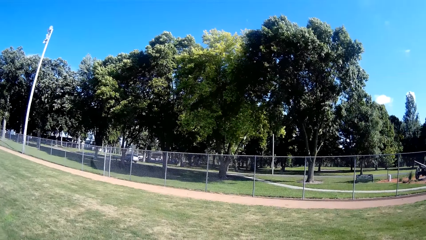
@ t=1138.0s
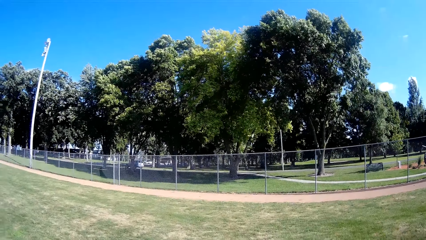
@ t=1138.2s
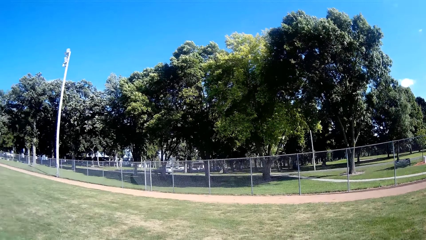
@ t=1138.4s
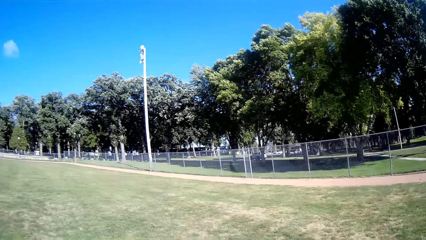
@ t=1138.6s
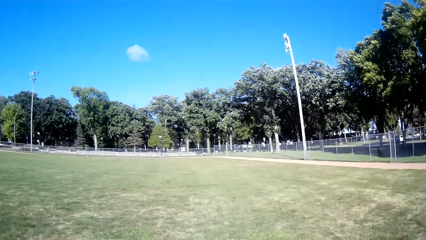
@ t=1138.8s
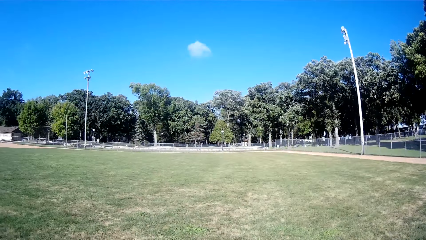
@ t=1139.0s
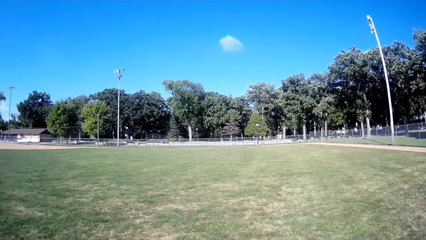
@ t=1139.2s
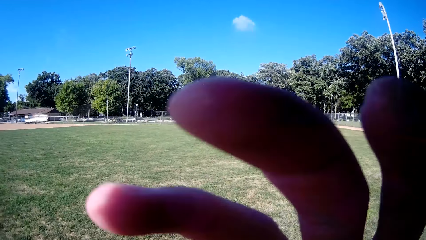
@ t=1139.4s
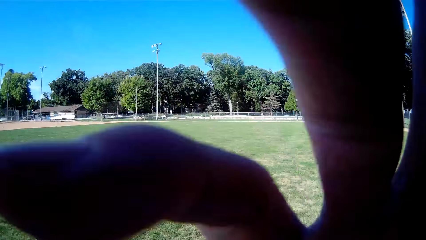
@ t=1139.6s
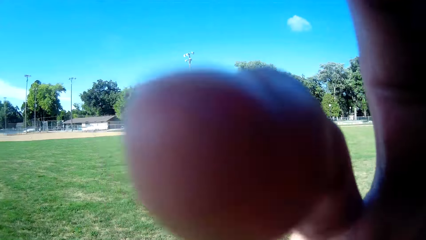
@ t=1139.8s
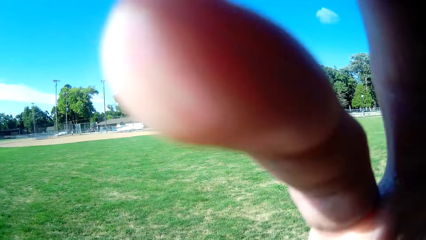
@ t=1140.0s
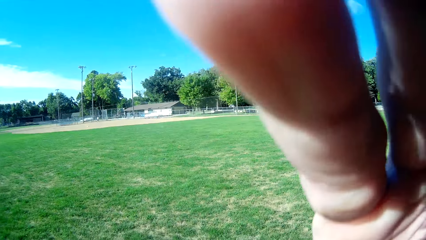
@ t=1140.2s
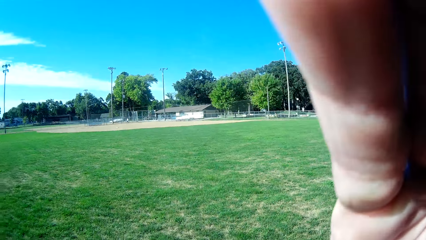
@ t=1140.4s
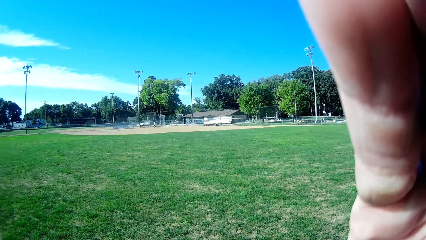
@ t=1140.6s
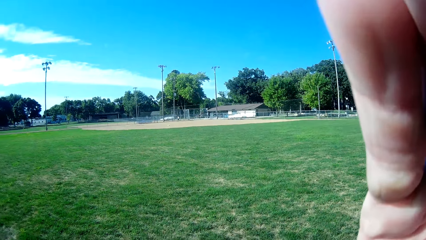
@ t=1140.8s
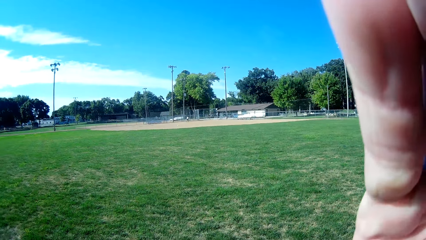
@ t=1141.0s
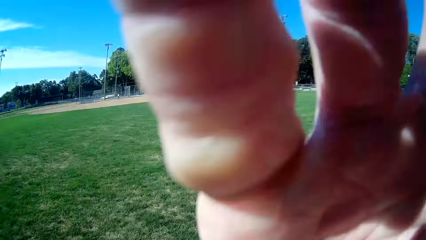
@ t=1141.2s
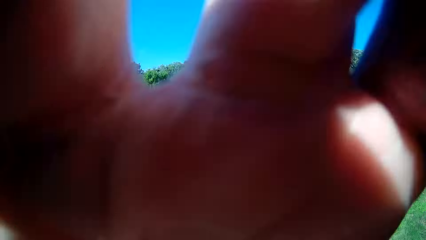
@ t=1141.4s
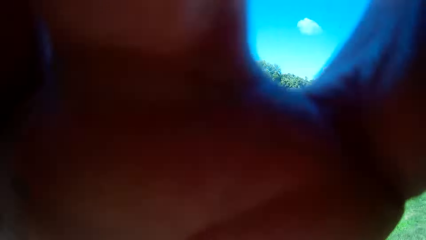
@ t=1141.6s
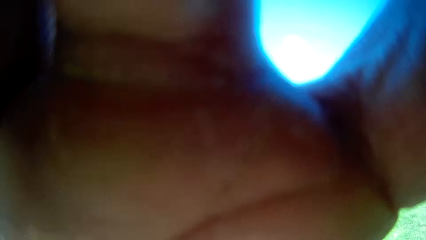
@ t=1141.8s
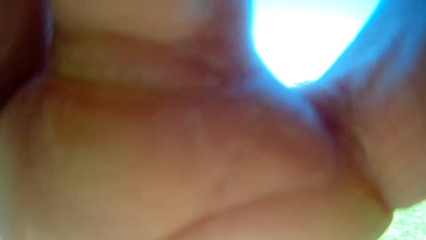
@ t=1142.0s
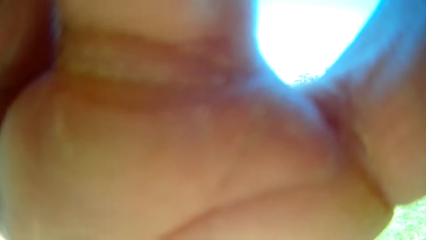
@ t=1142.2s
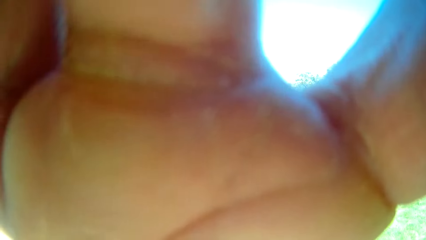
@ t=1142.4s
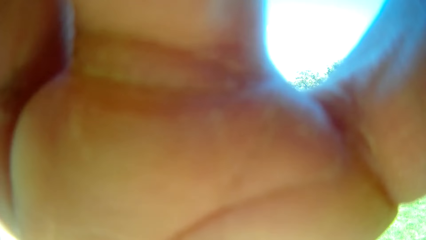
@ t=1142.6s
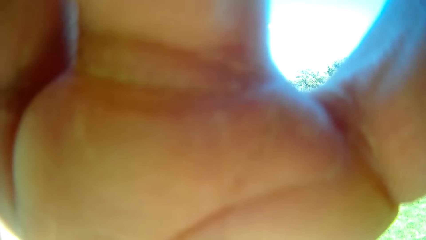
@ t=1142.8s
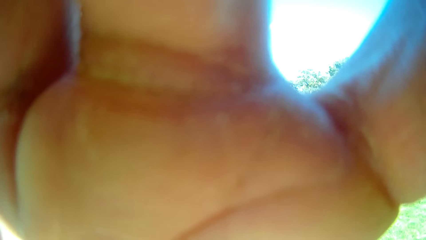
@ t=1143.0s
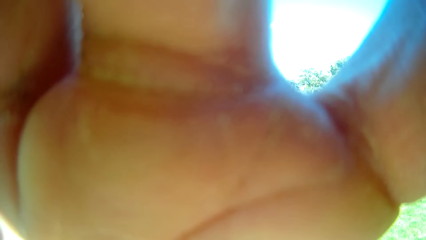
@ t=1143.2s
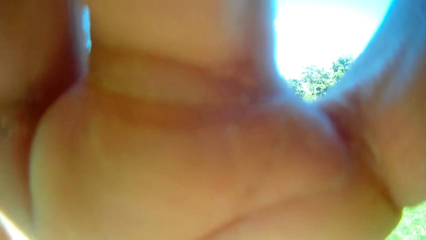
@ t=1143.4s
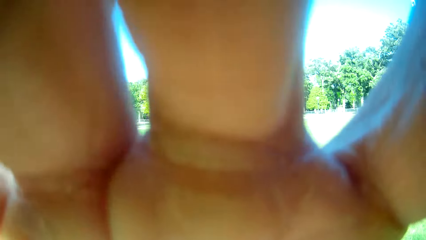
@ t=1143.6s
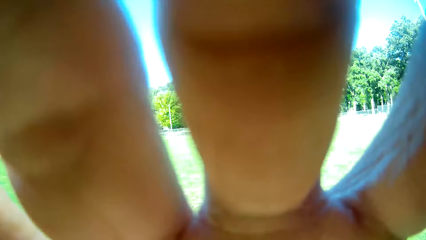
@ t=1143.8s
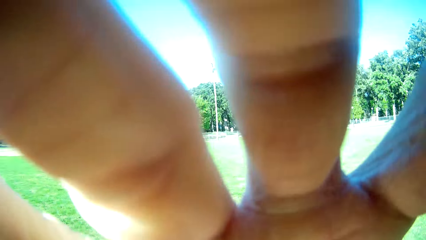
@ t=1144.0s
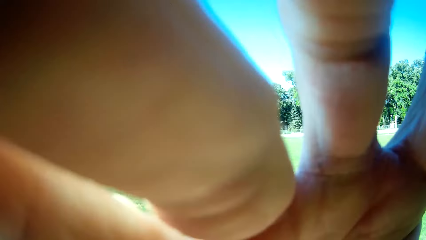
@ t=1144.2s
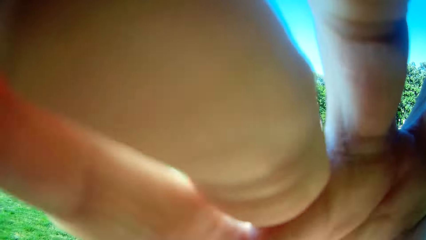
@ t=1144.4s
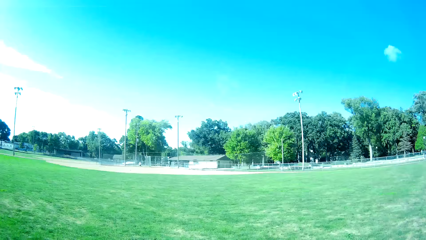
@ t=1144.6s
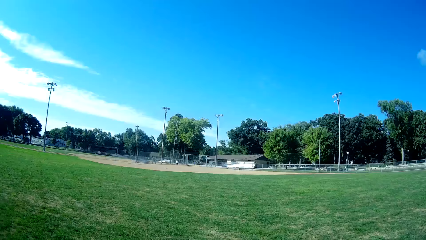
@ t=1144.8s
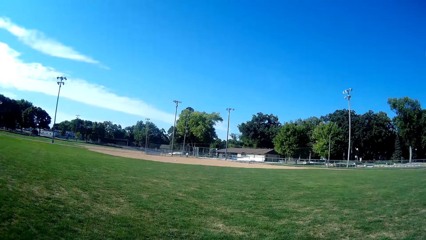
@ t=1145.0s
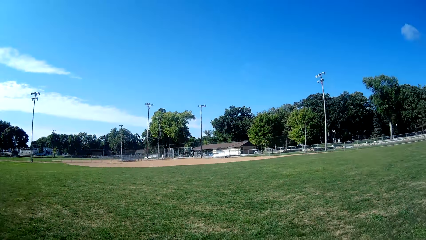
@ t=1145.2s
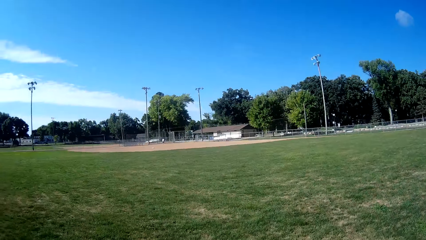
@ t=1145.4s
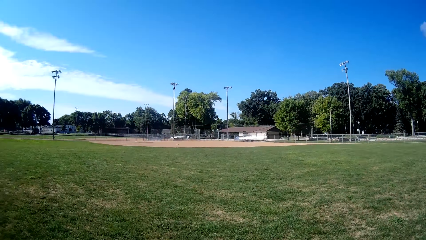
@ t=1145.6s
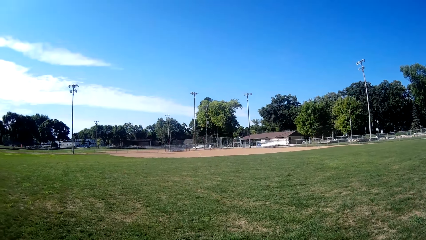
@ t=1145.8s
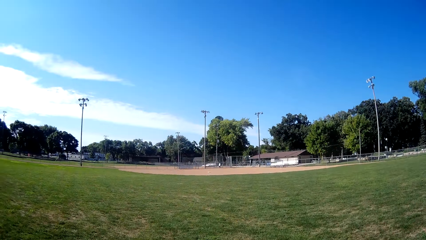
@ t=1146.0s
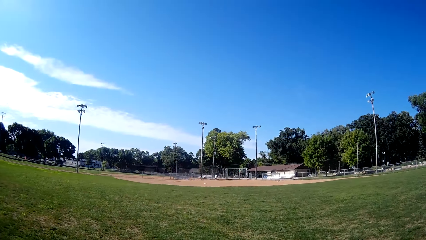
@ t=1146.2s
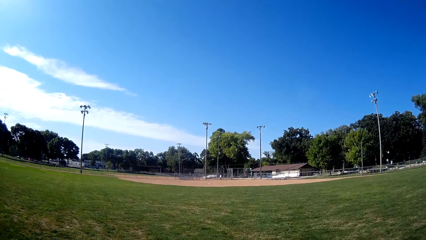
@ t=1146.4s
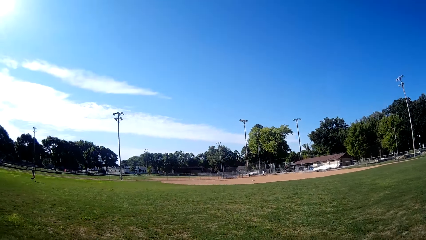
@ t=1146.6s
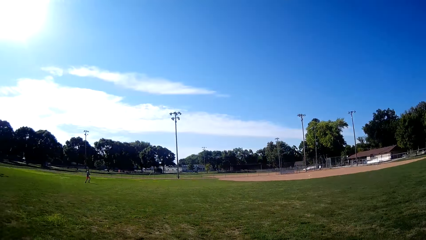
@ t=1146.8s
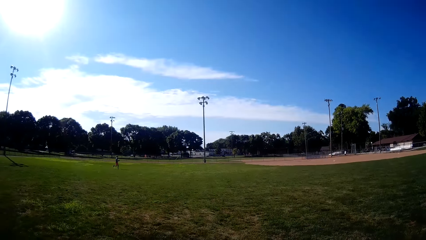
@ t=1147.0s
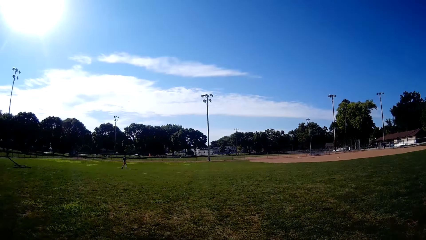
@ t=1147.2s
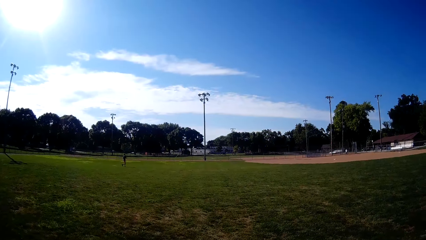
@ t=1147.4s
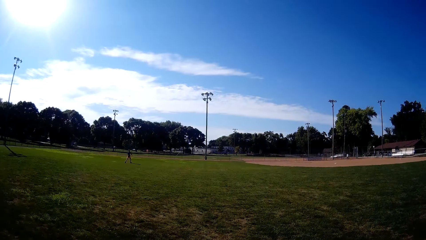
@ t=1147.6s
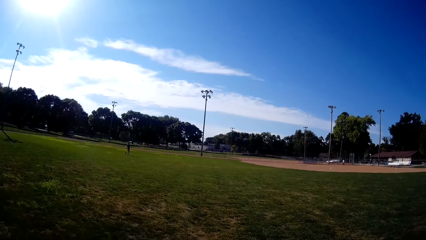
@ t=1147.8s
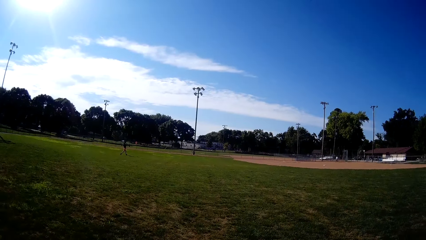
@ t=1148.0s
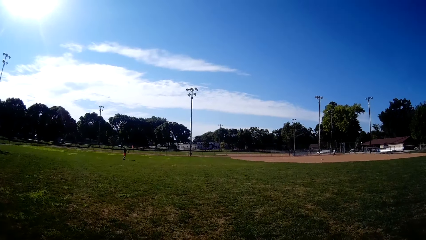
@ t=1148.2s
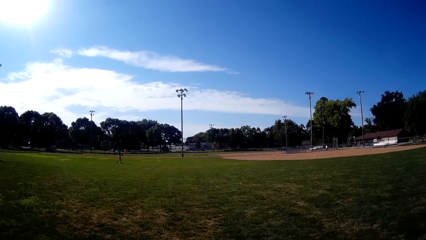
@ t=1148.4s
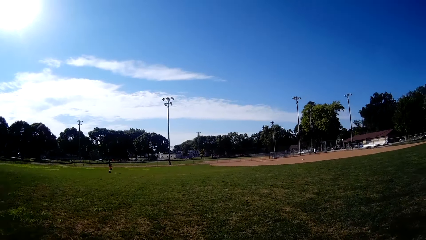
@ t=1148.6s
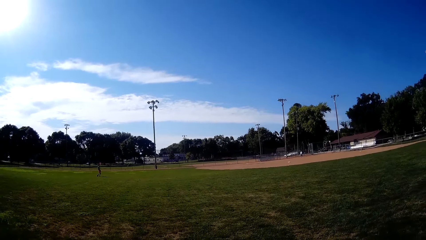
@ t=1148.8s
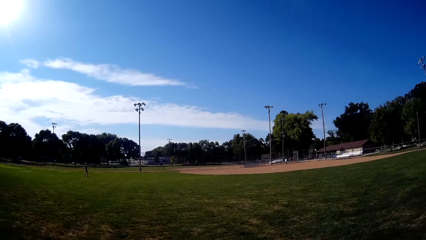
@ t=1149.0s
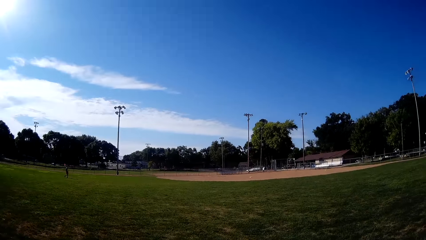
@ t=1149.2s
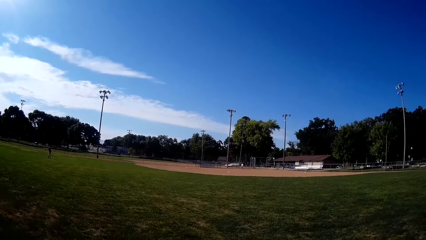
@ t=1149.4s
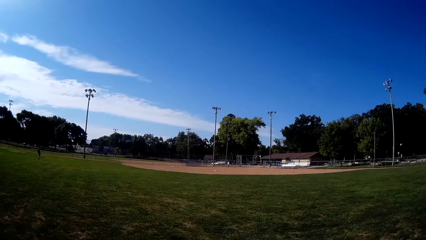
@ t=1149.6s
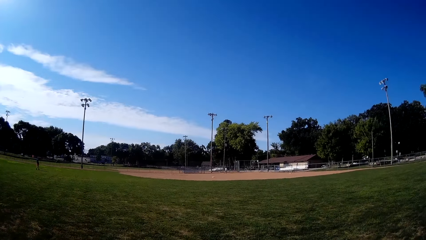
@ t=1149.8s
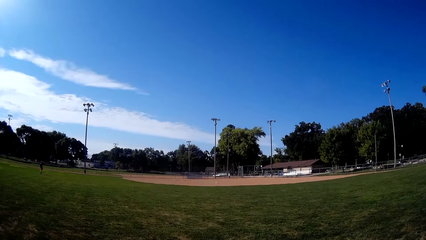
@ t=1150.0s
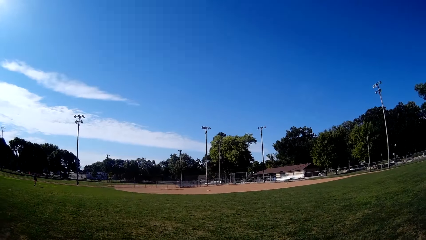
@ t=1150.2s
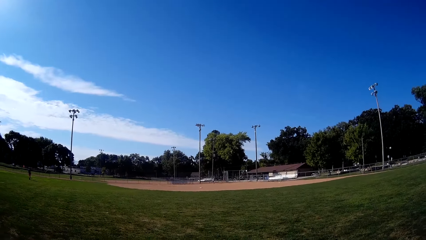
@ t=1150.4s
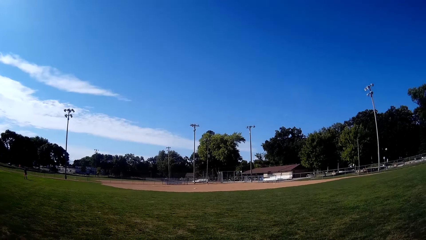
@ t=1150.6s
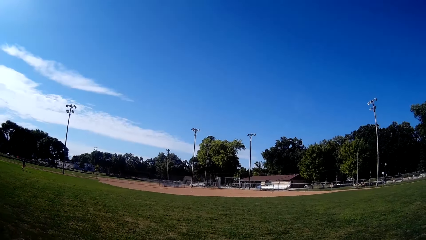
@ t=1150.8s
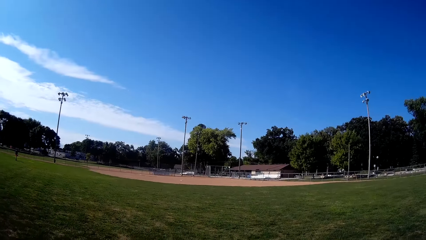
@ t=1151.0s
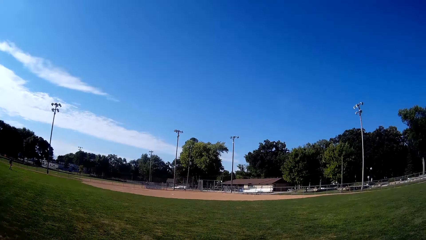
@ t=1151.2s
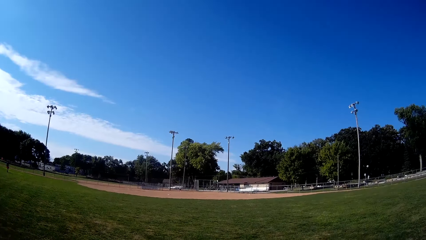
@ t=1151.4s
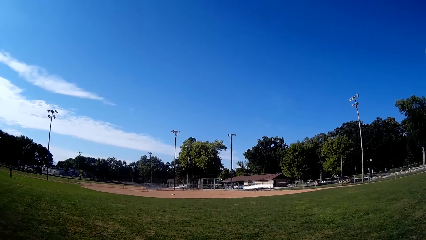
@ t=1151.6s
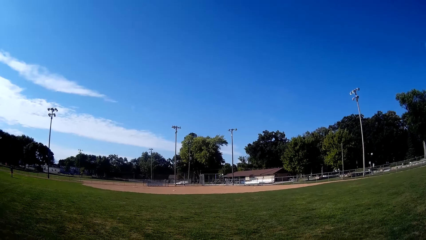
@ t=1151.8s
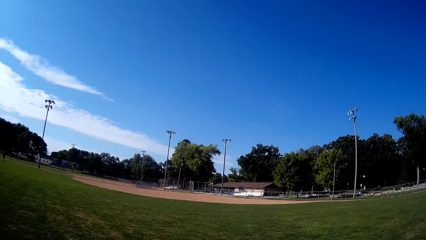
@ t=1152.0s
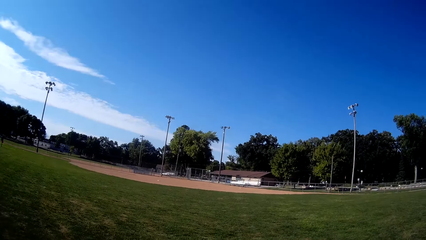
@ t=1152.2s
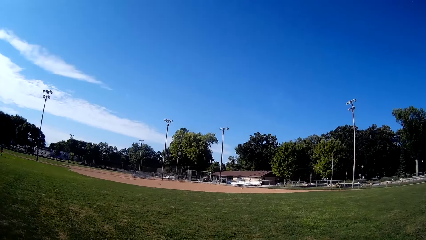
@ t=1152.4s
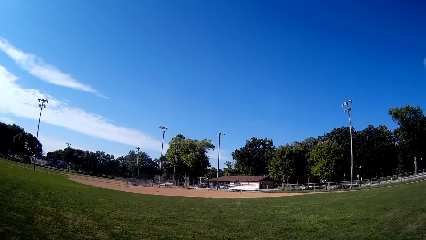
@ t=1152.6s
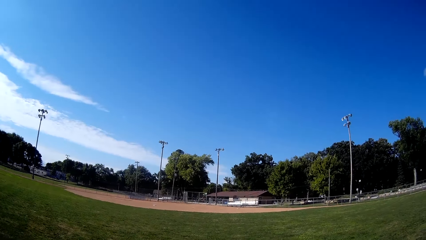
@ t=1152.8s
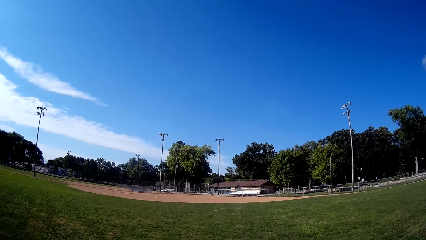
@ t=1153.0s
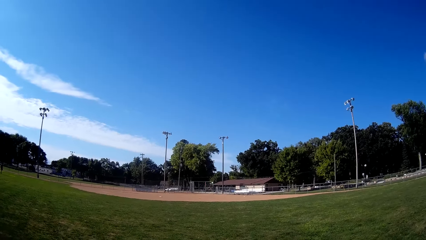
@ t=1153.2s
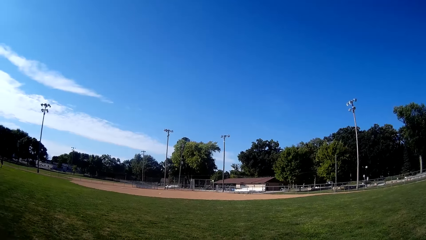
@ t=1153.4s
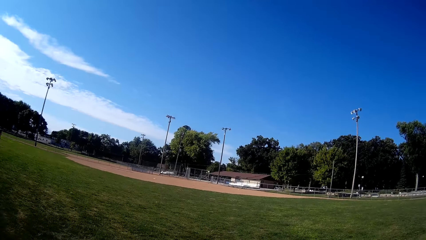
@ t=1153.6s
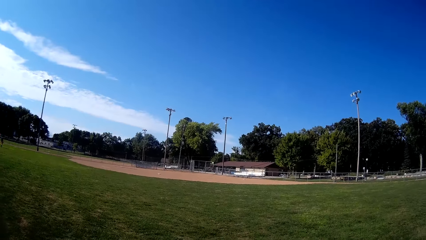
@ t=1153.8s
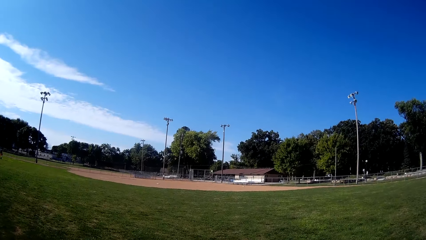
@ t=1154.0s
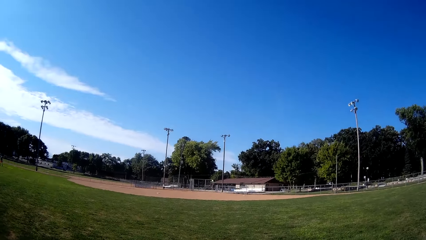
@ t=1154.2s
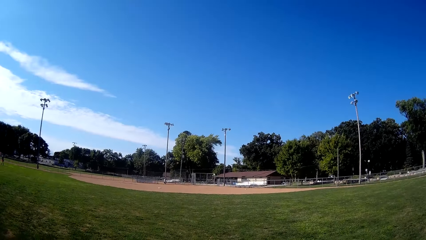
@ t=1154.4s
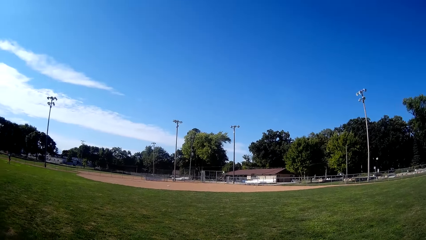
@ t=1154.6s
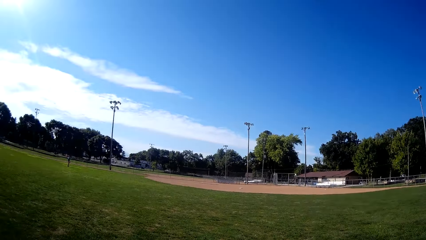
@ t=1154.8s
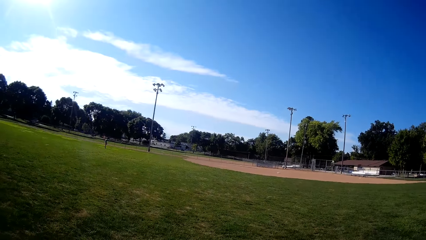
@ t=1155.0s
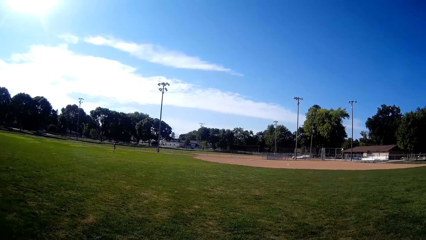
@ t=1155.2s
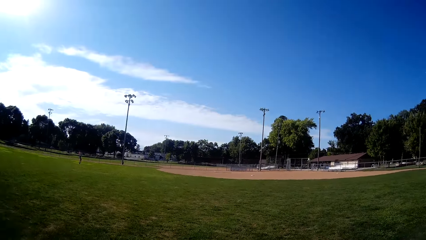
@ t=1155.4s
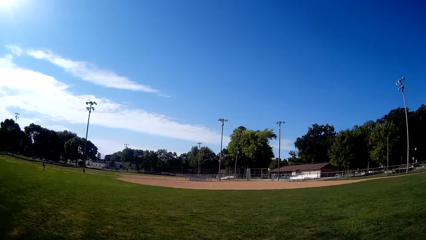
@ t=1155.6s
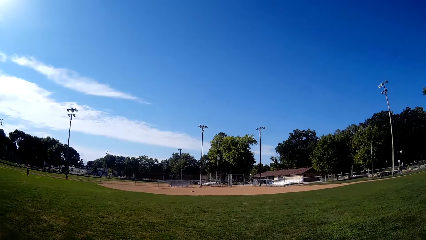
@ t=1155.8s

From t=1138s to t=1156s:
The camera wearer adjusts the camera on his head with his right hand. He looks at the hand. He lowers his right hand. He walks around the field. A man runs around the field. The camera wearer walks around the field.
